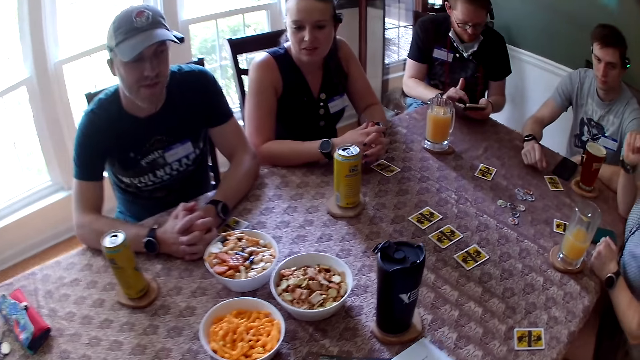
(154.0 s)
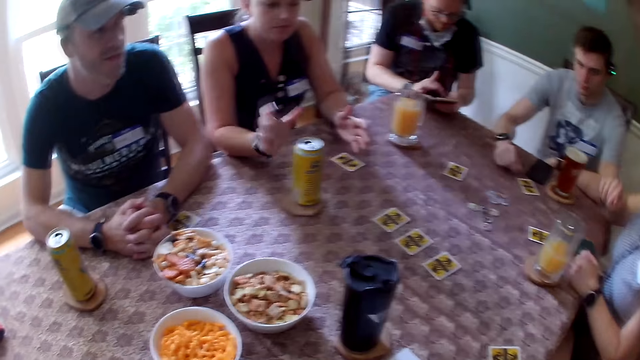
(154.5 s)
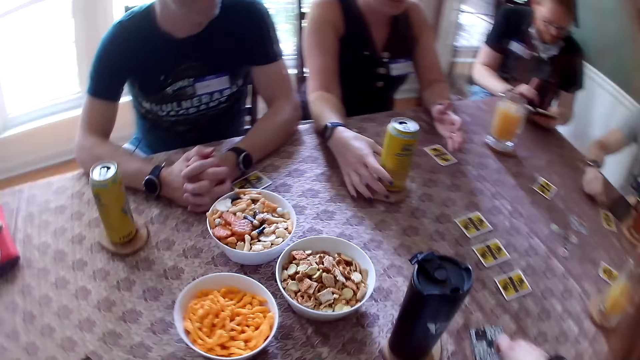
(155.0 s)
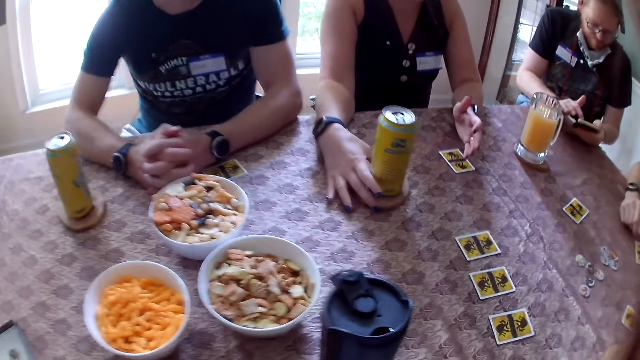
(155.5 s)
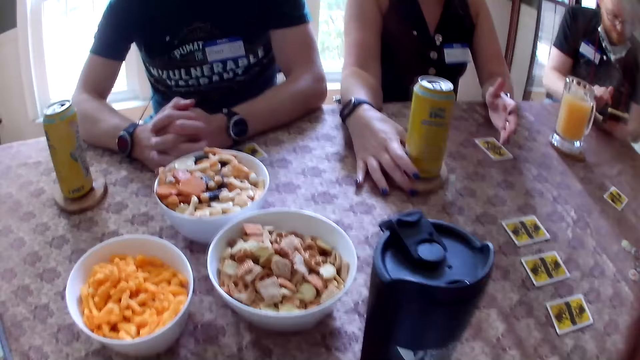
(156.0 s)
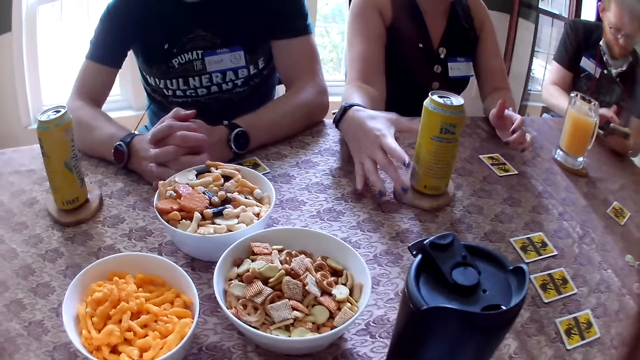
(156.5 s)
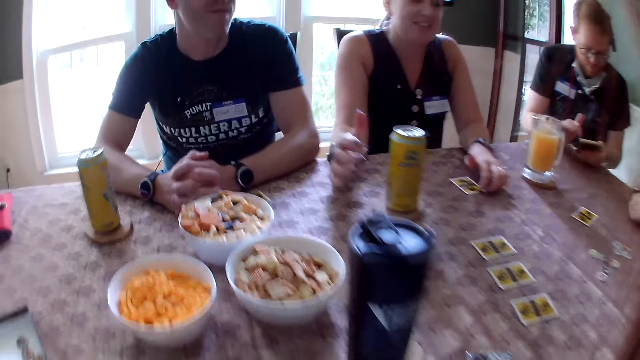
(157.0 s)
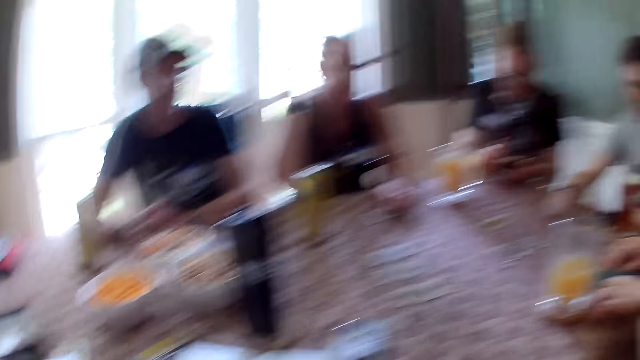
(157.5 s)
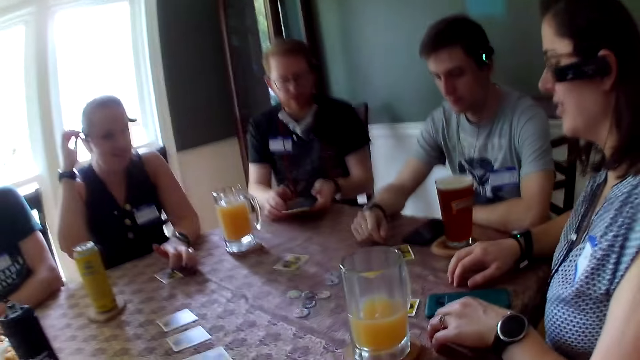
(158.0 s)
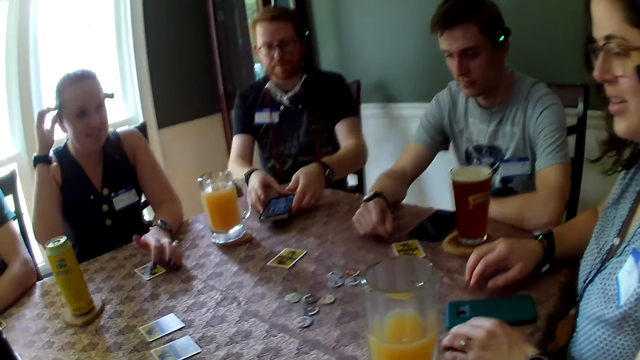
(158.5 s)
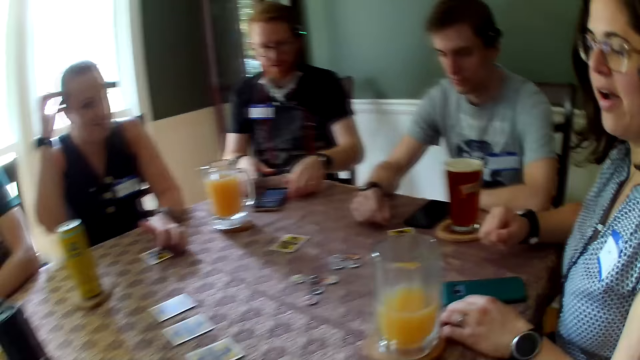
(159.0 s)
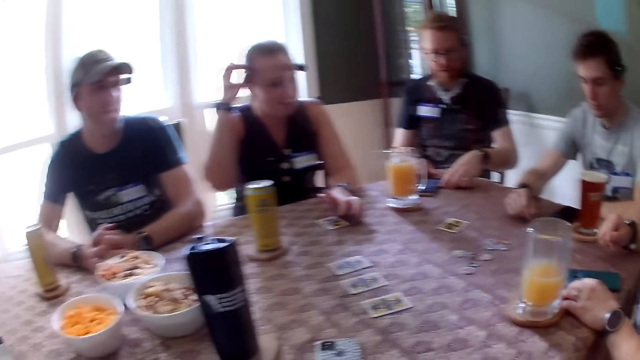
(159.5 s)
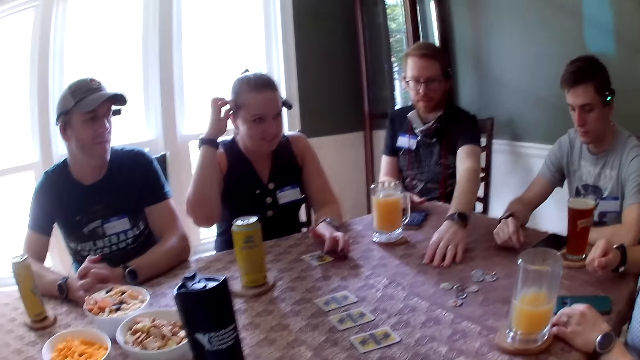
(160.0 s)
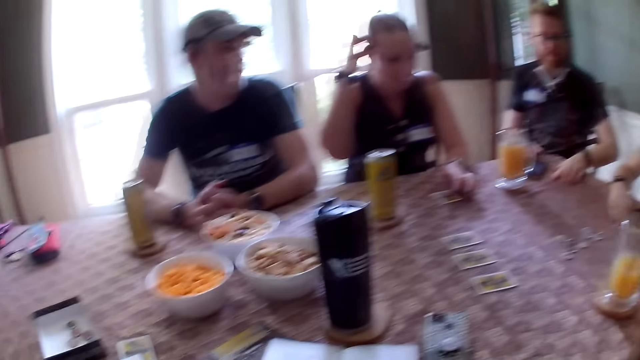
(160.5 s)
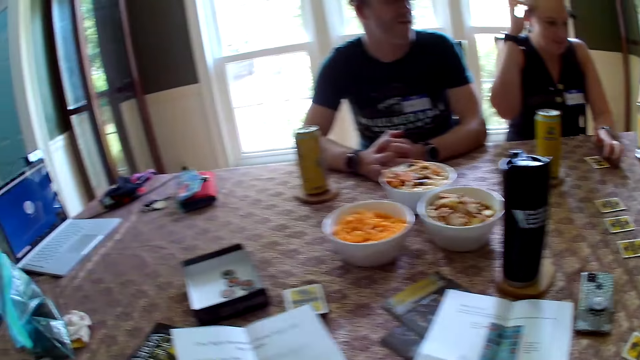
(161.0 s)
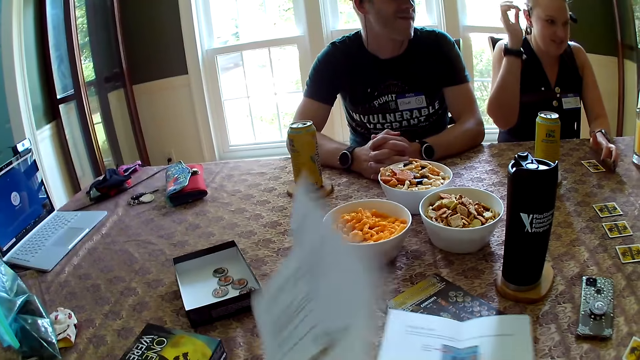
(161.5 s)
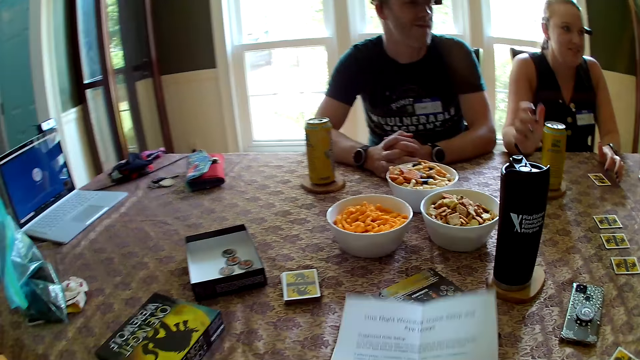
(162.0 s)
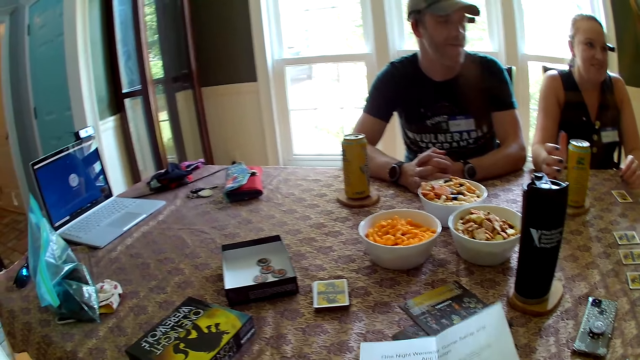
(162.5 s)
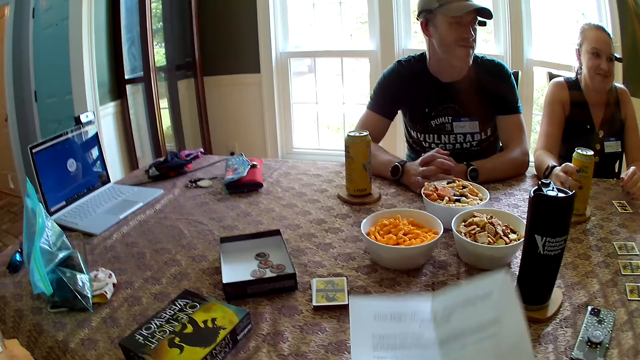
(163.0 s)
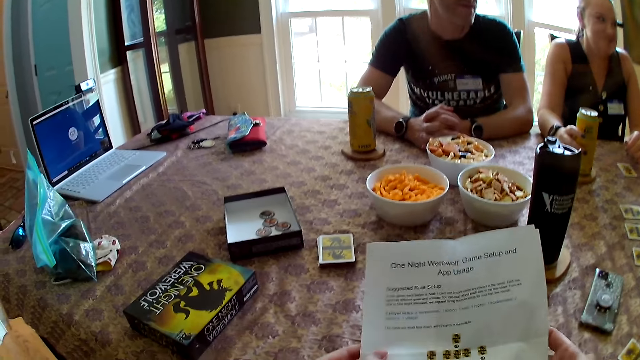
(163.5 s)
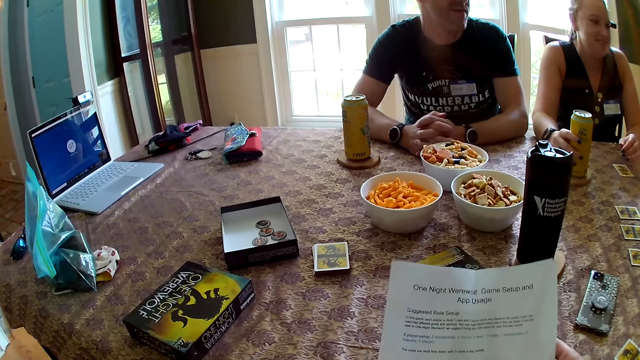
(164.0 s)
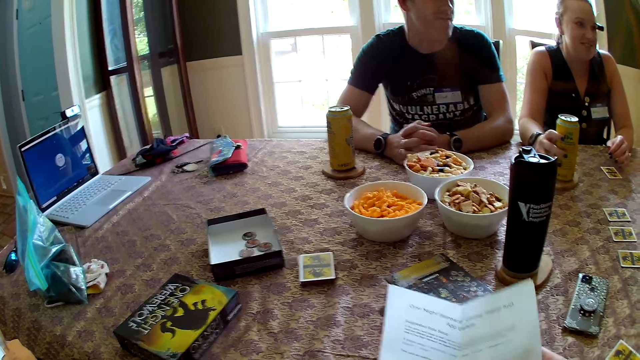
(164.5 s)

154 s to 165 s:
The camera wearer places a phone on the table with her right hand. The woman touches the can of drink on the table with her right hand. The man places the phone in his two hands on the table and takes the card from the table with his left hand. The camera wearer arranges the papers. She picks the papers from the table with her two hands. The woman holds the can of drink on the table with her right hand.

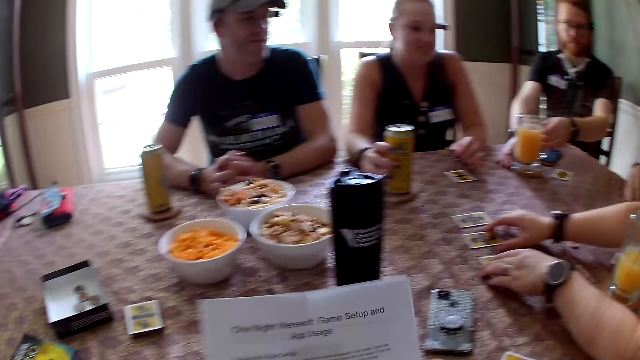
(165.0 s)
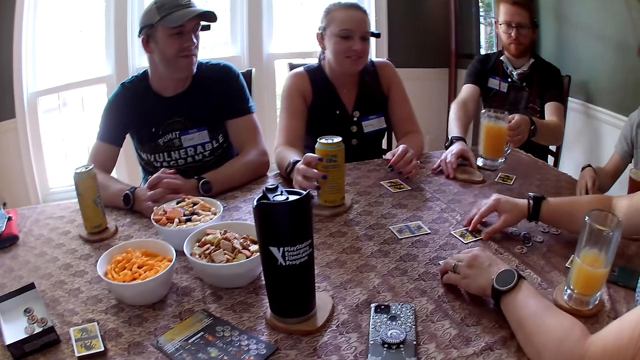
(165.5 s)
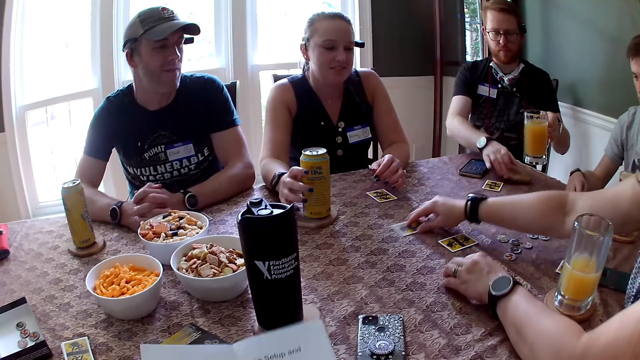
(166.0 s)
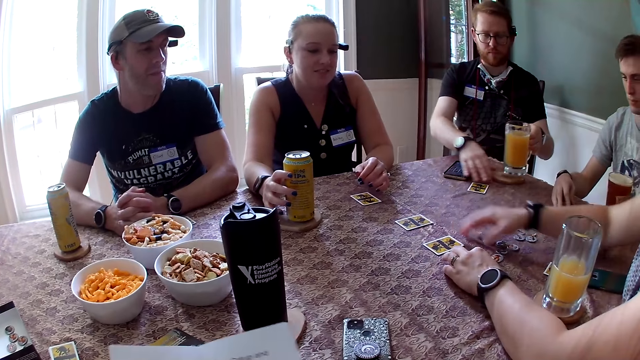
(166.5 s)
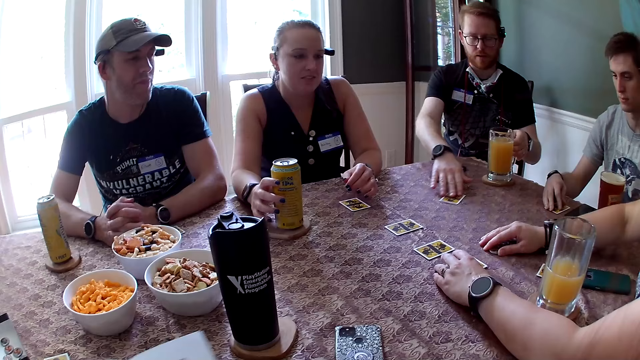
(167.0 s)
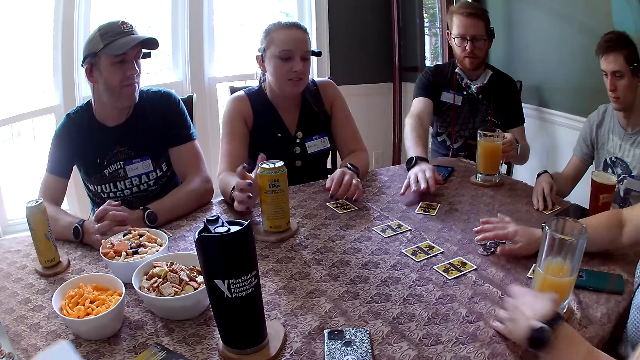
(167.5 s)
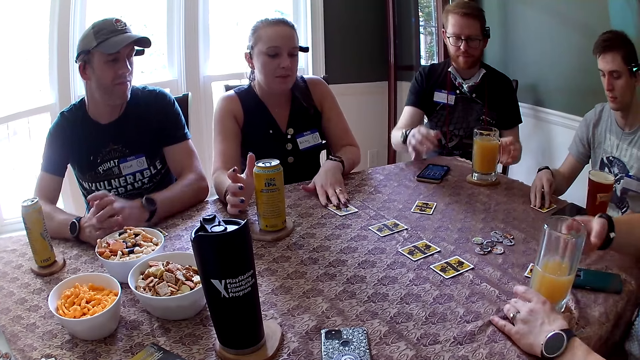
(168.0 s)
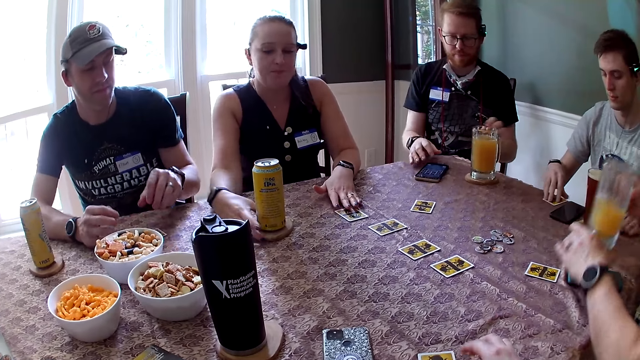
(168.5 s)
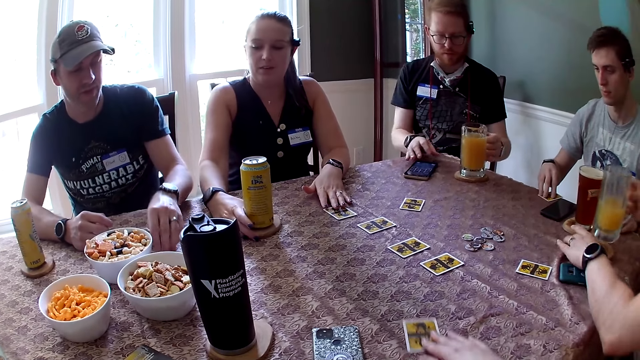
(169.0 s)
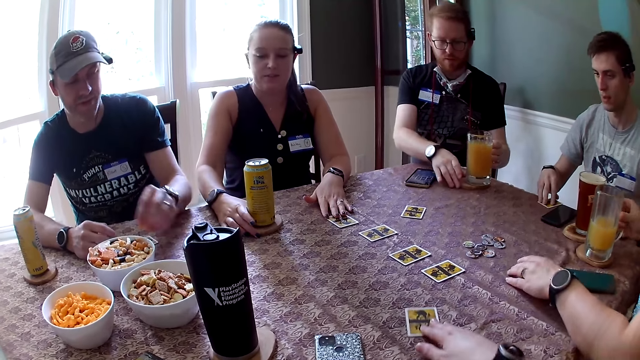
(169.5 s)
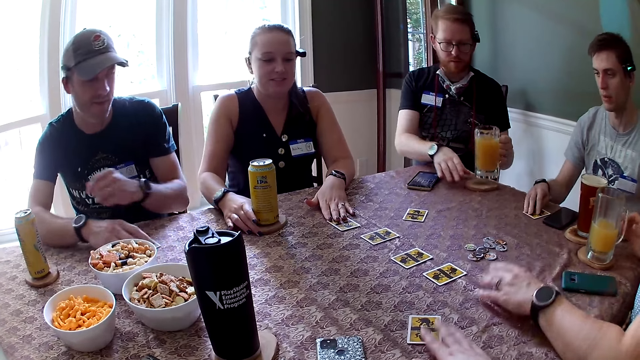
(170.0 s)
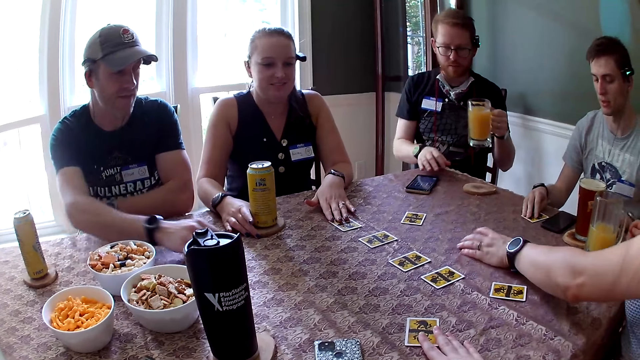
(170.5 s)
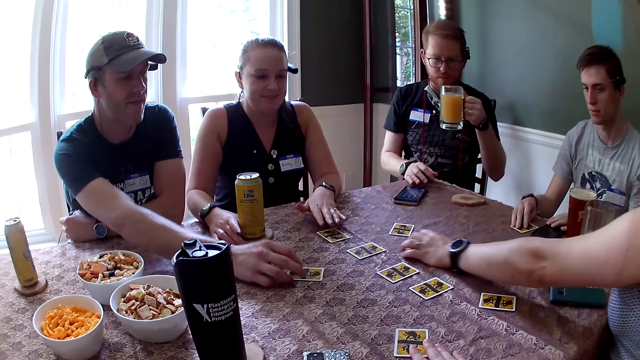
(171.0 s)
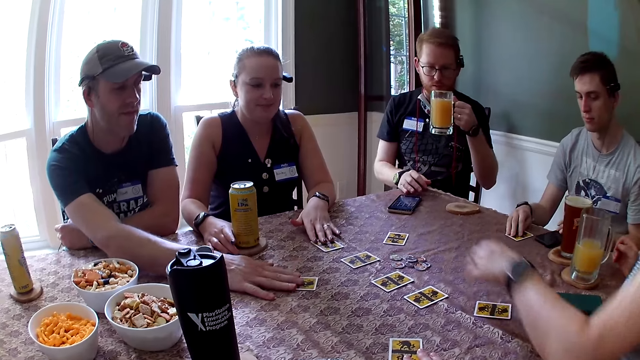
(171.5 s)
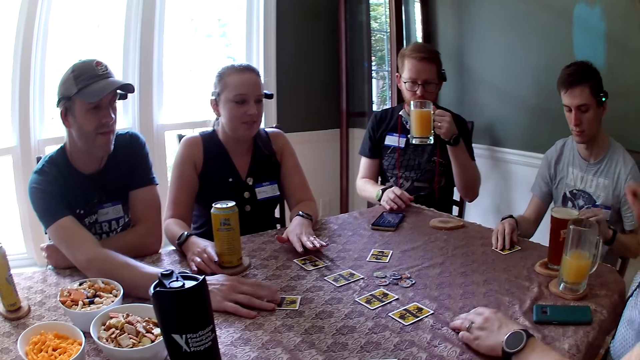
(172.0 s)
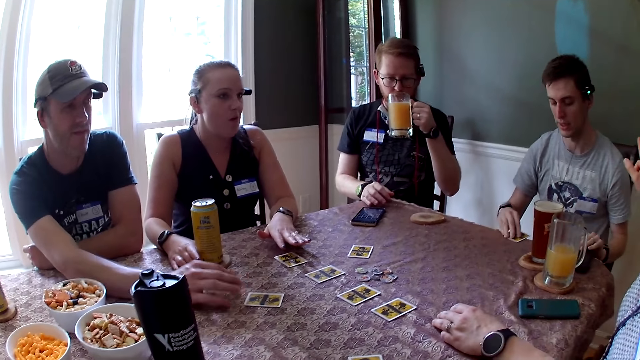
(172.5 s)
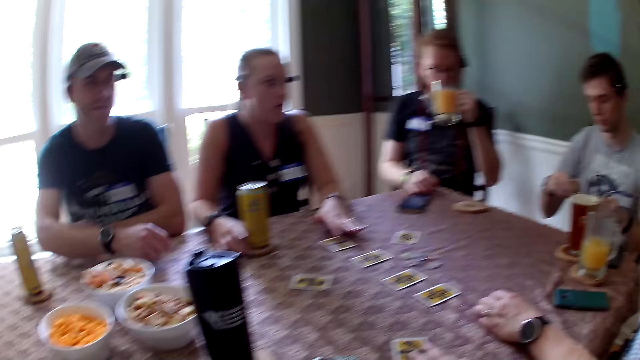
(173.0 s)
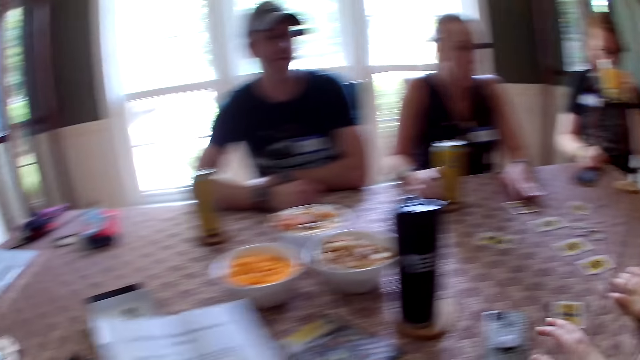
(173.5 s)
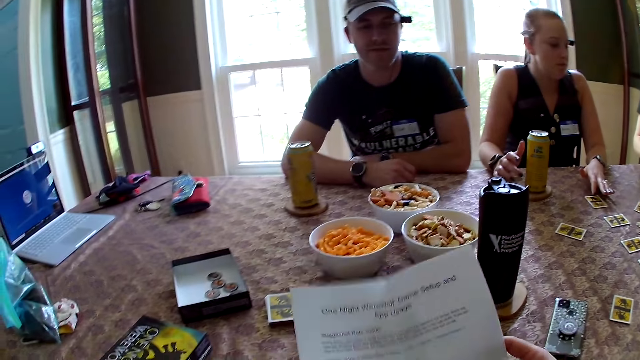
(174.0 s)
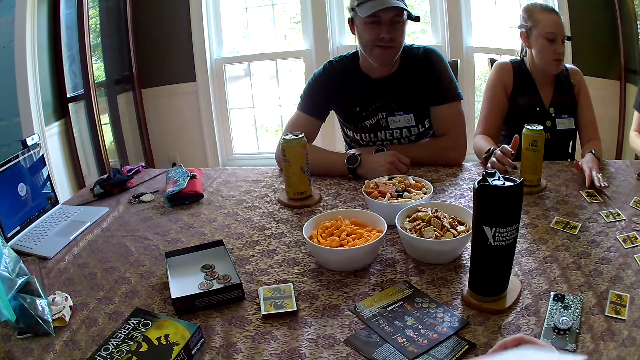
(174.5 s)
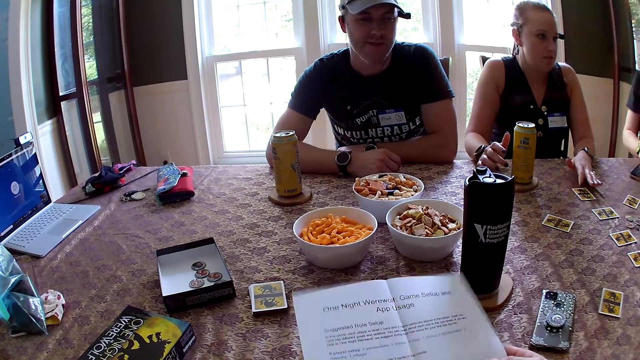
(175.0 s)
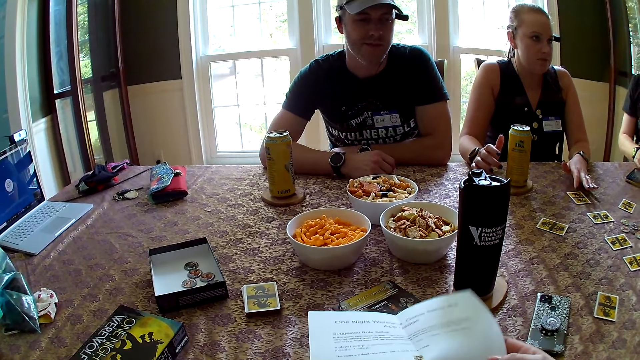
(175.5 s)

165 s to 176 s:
The woman adjusts the cards on the center of the table with her two hands. The man picks the glass of juice from the coaster on the table with his left hand. He picks up the coaster from the table with his right hand. He places the coaster on the table with his right hand. He adjusts the card on the table with his right hand. He drops the glass of juice on the coaster with his left hand. The woman adjusts the tokens on the table with her right hand. Another woman moves the card on the table with her left hand. The first woman picks up the glass cup and the coaster from the table with her two hands. Another man adjusts a card on the table with his right hand. The first woman drops the coaster on the table with her left hand. She drops the glass cup on the coaster on the table with her right hand. A third man picks a cookie from the table with his left hand. The first man picks the glass of juice from the coaster on the table with his left hand. The camera wearer drags a card. The first woman adjusts a card on the table with her left hand. The third man puts the cookie into the plate on the table with his left hand. He pushes a card to the center of the table with his right hand. The first woman adjusts the tokens on the table with her left hand. The second man picks up the phone on the table with his left hand. He picks up a card from the table with his right hand. He places the phone on the table with his left hand. The camera wearer holds the paper in her left hand with her right hand. She folds the paper with her two hands.
